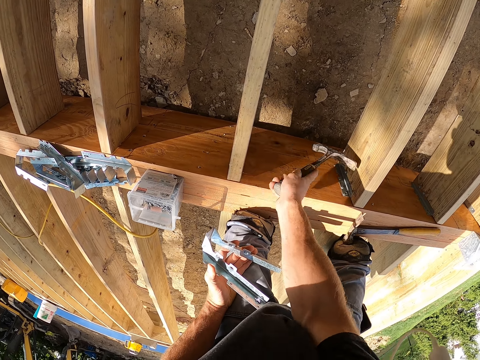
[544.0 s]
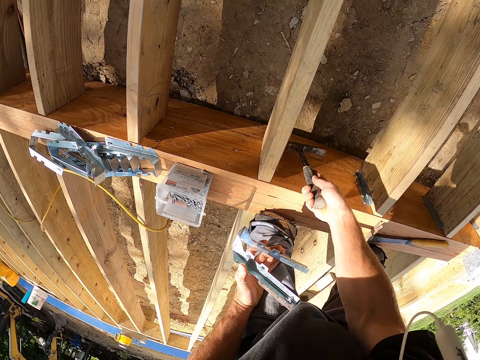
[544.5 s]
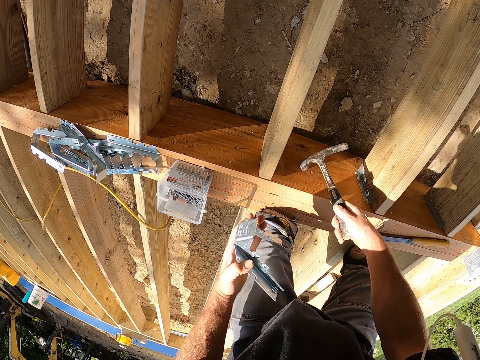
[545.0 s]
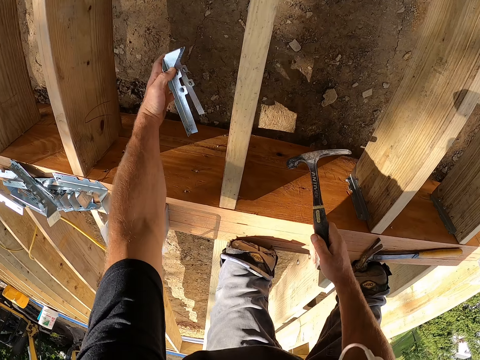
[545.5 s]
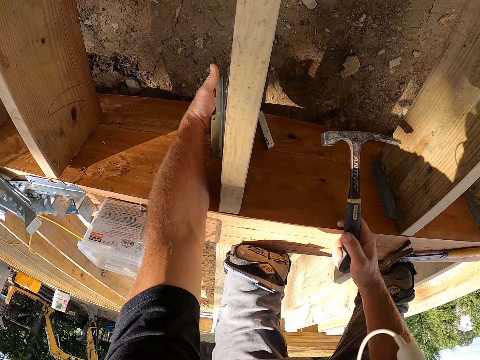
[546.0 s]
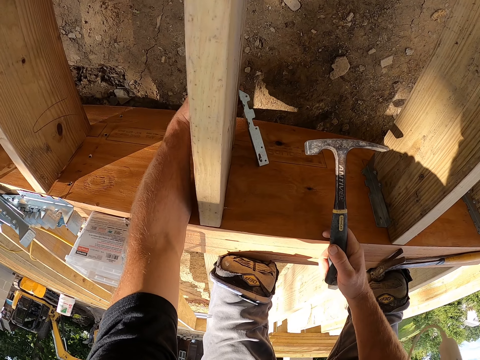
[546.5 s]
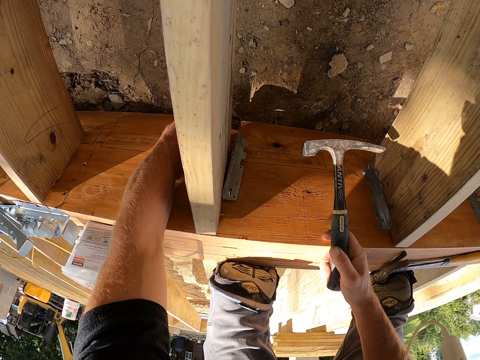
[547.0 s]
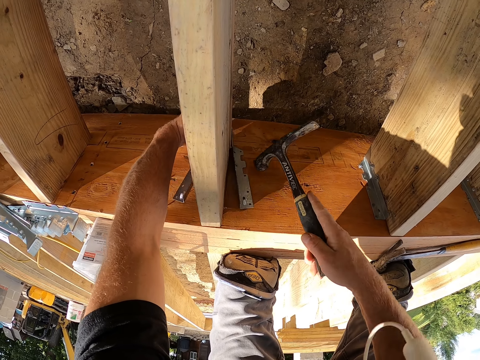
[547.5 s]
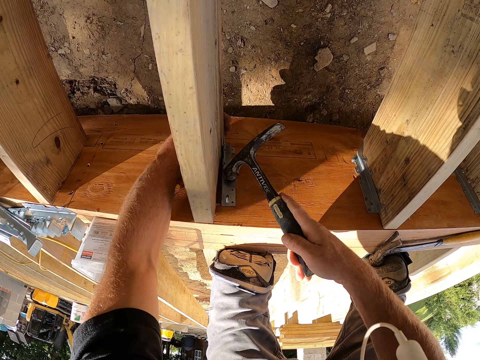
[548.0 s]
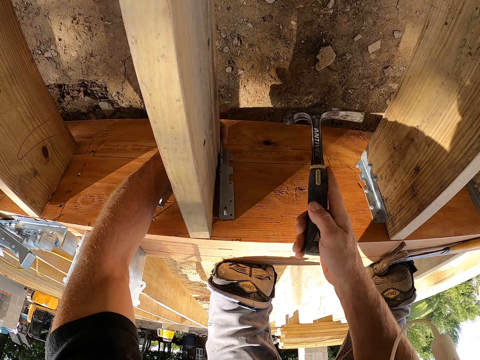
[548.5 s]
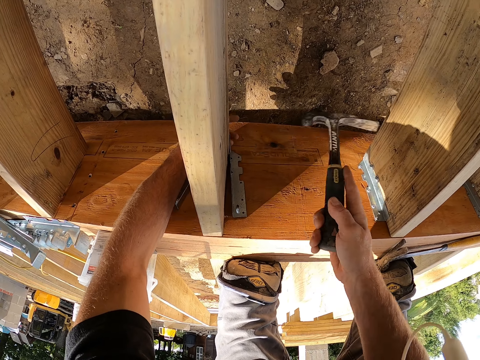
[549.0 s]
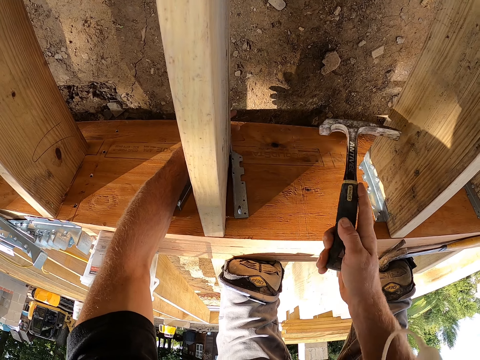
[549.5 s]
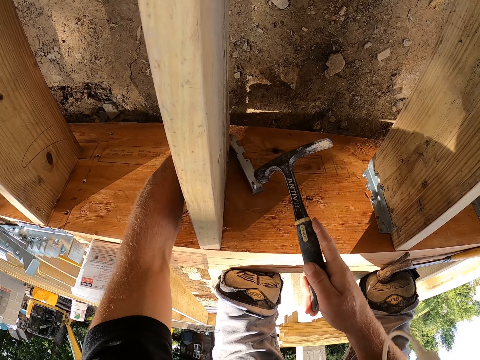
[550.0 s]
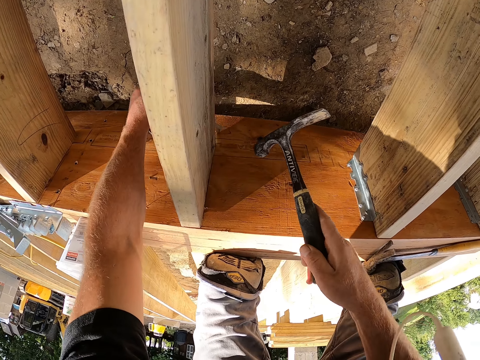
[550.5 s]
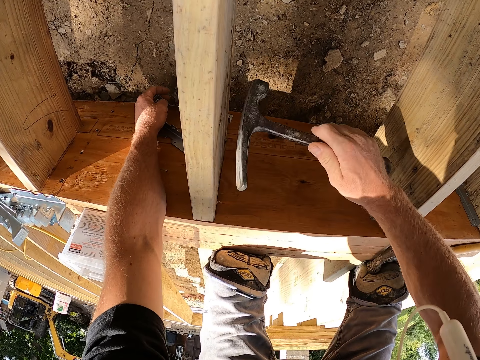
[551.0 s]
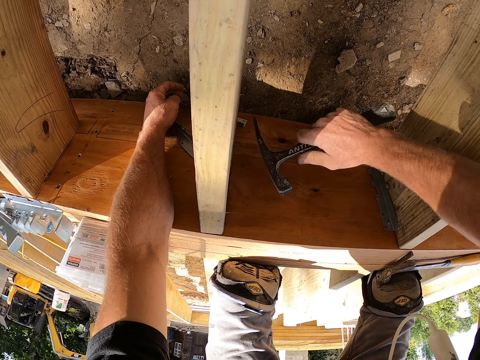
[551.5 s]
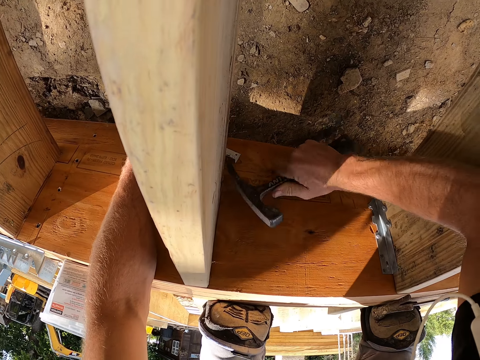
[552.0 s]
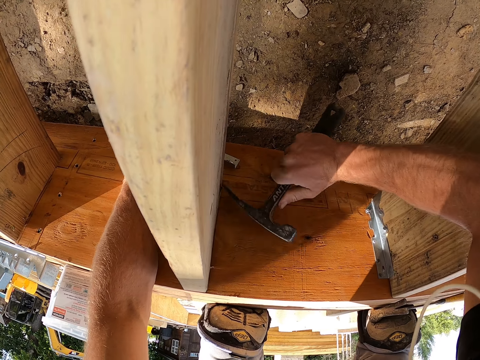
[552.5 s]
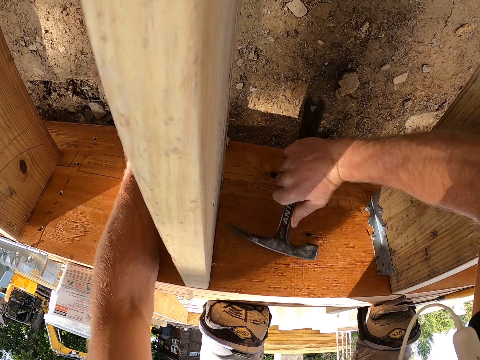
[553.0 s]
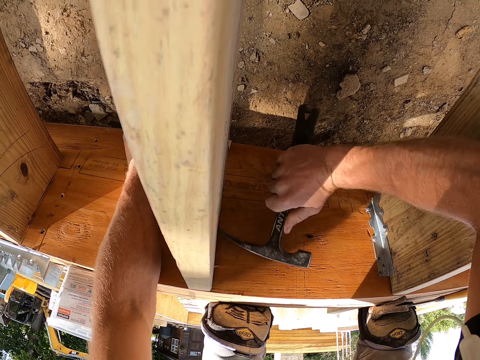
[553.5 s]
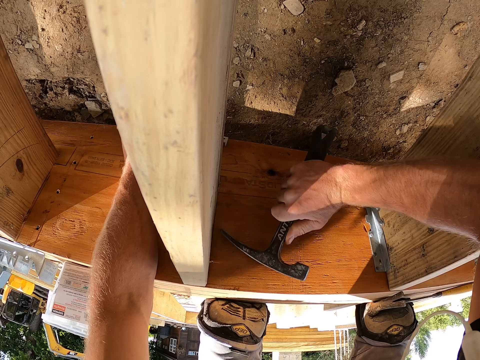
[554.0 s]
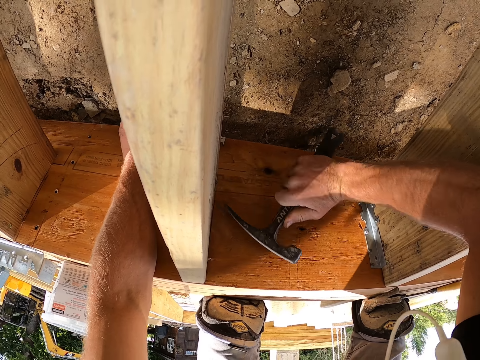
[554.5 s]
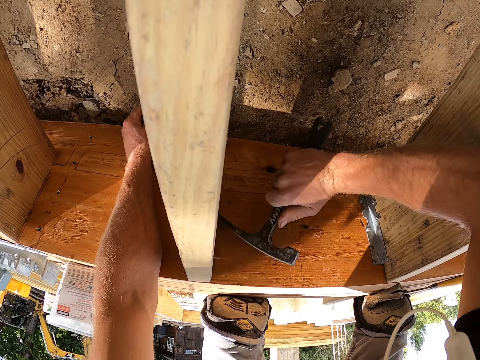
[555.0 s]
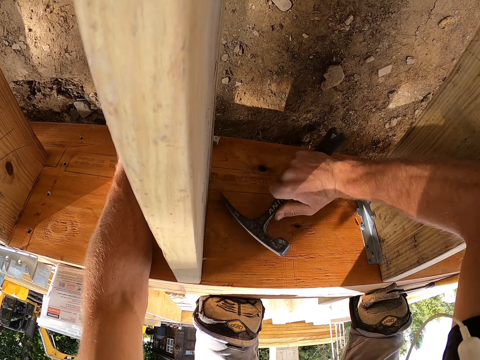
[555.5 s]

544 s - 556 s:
The camera wearer fits something on something. They fix the hinge on the timber. They strike a nail with a hammer. They hammer the hinge on the timber. They remove something. They strike the nail with the hammer.

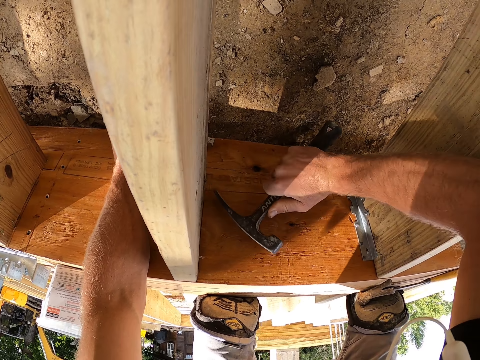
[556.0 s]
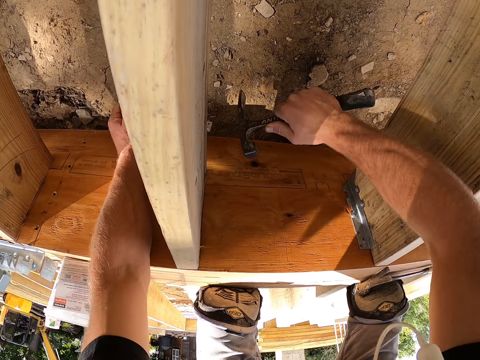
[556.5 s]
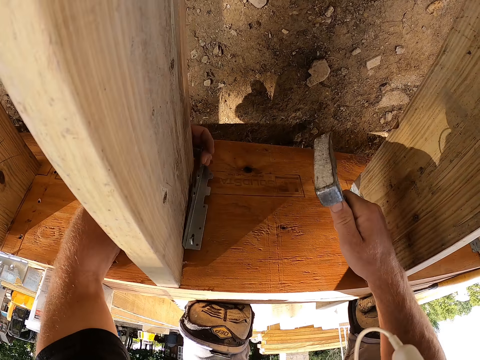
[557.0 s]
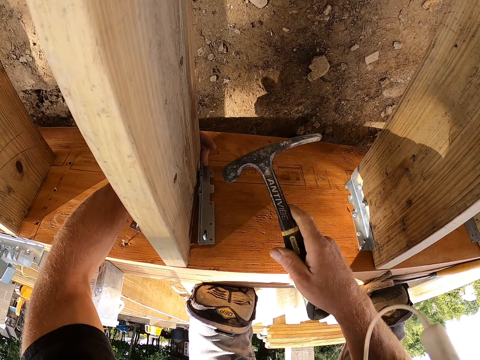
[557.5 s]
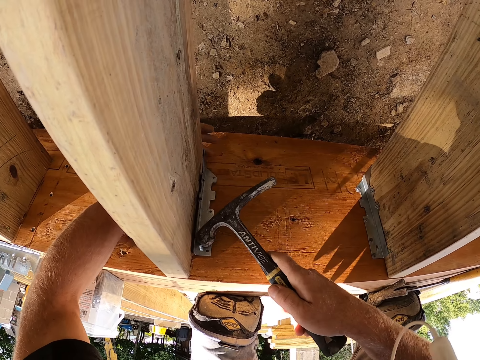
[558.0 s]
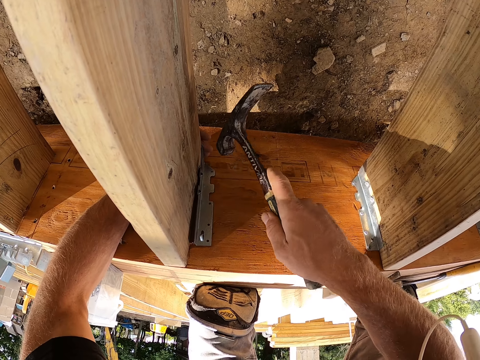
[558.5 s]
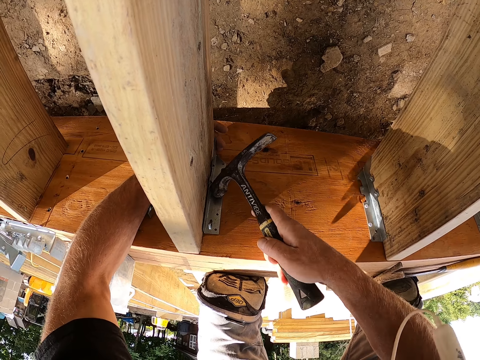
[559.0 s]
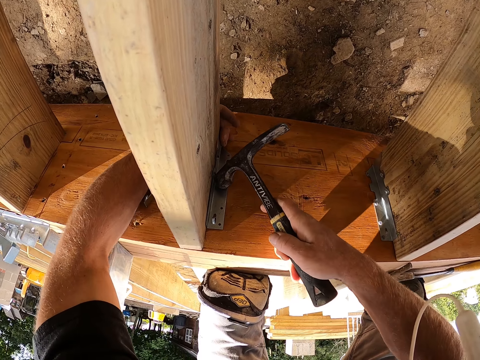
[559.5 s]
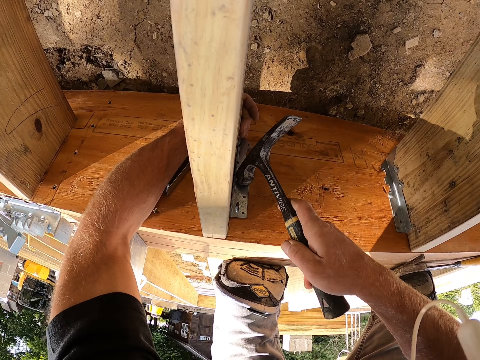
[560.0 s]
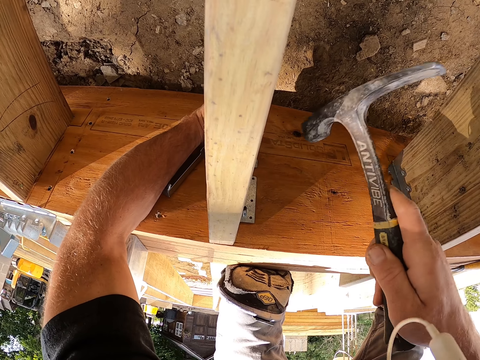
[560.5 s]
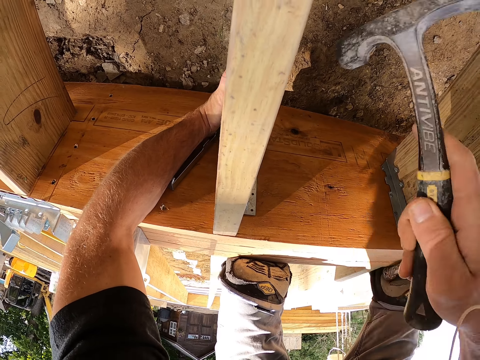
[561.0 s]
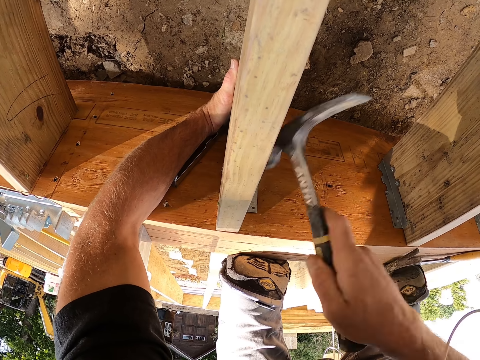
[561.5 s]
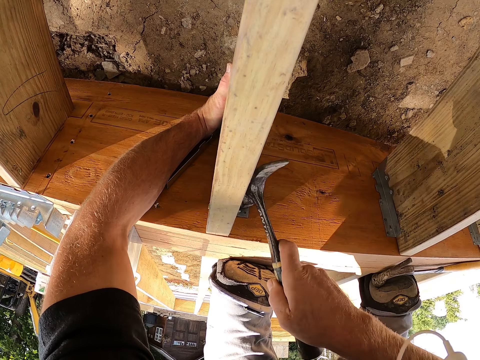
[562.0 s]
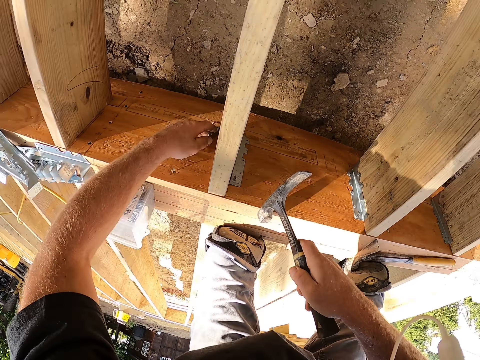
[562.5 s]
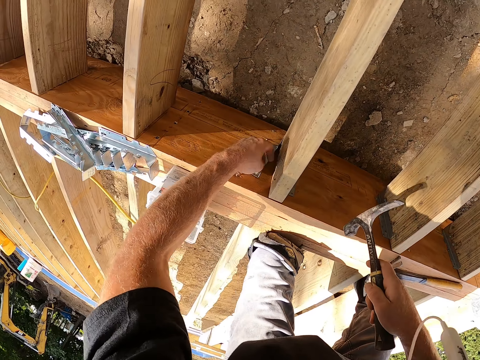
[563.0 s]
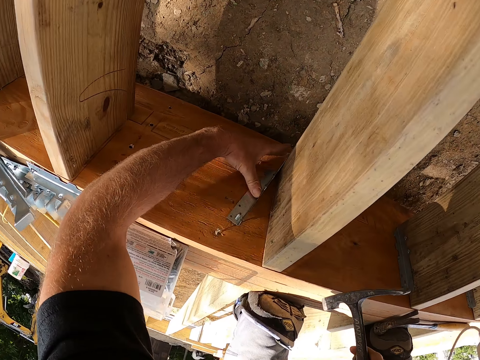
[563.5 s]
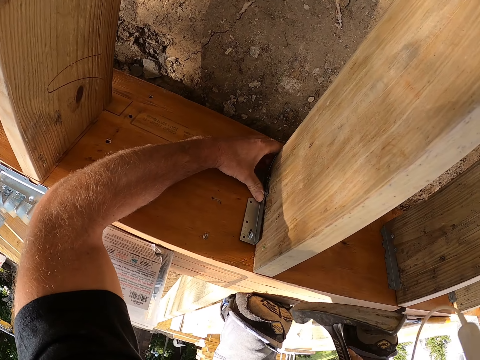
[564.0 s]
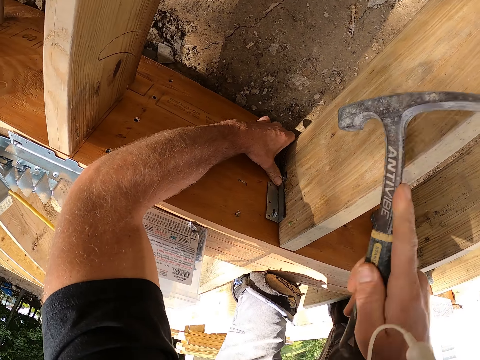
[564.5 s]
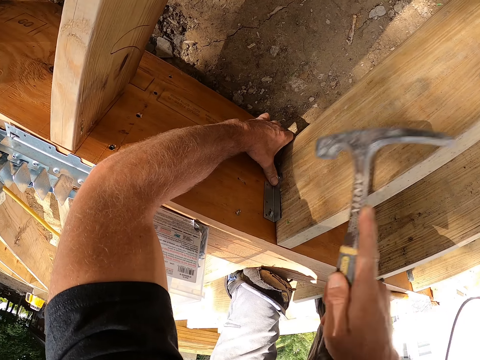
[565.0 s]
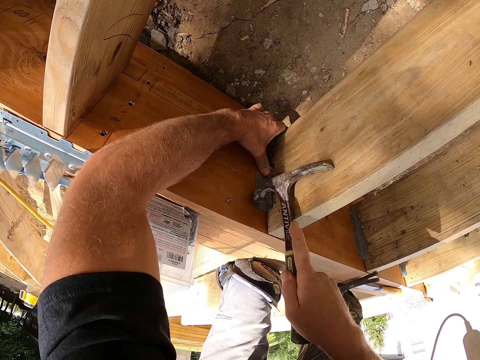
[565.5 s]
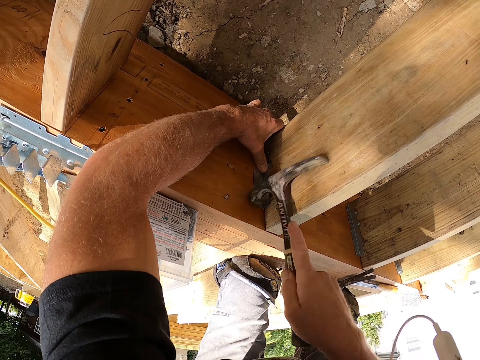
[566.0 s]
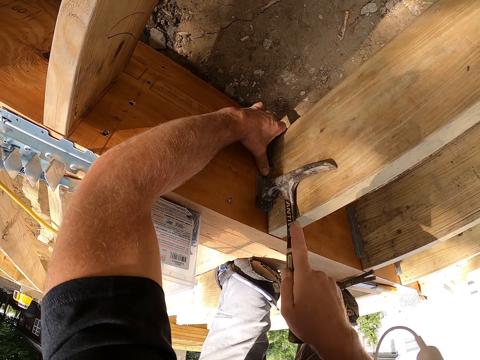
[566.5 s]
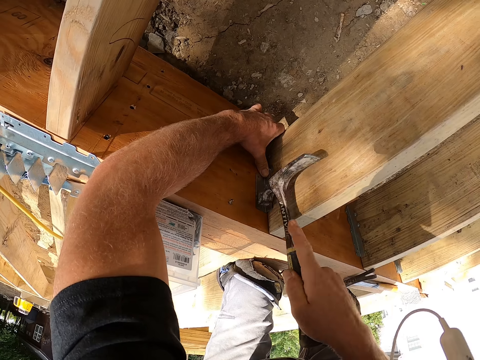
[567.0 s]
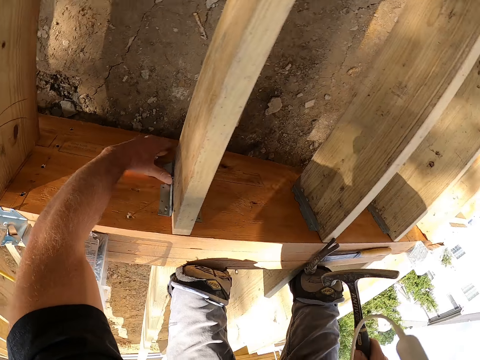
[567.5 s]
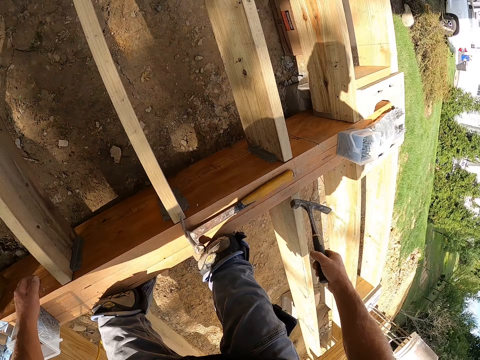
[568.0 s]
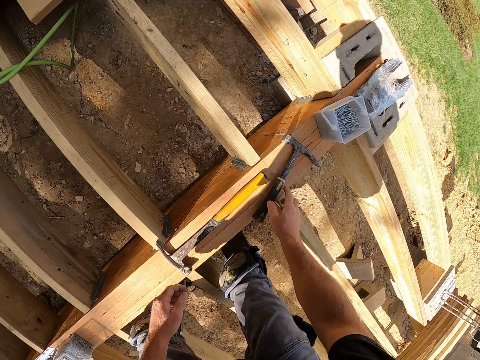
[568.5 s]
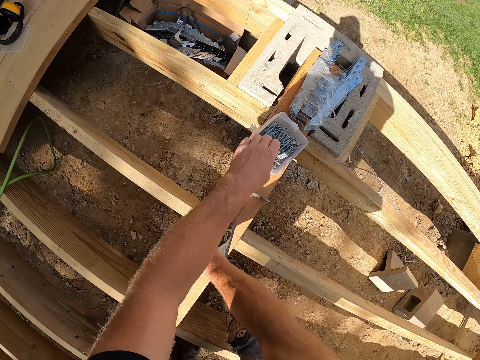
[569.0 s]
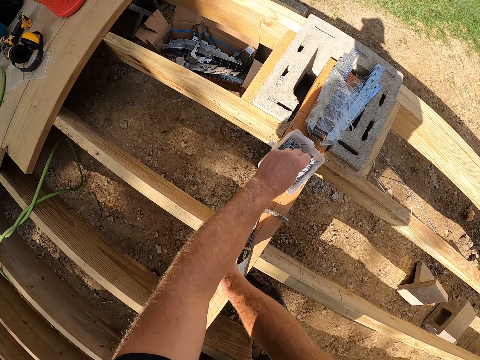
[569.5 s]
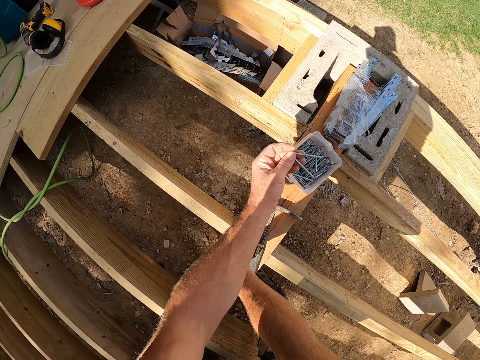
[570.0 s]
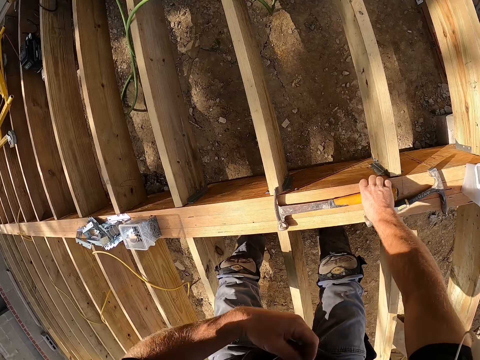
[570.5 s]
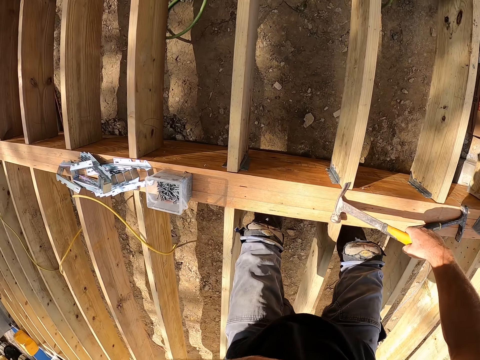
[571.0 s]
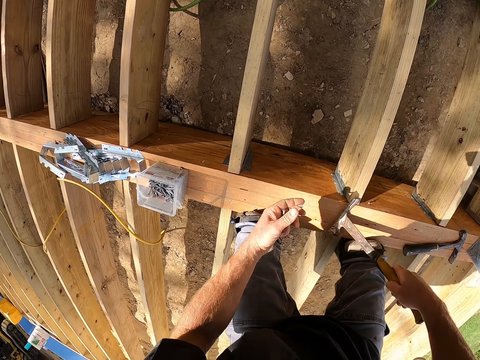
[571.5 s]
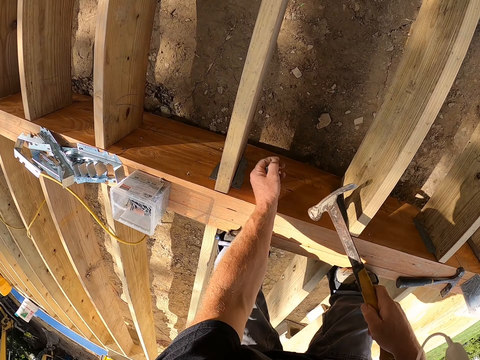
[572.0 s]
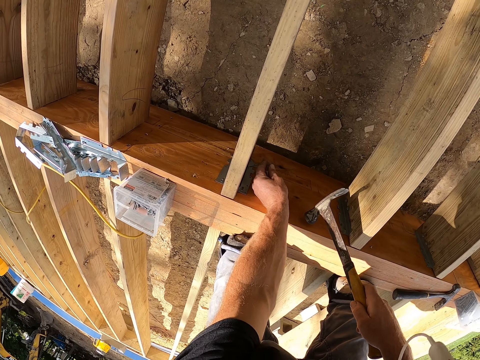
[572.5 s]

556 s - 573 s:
The camera wearer supports the wood plank with a support clip. He hammers the support clip with a claw hammer. He holds the wood plank. He pulls the claw hammer off the support clip and pulls his hand off the wood plank. He holds the support clip. He hammers the support clip with the claw hammer. He pulls the claw hammer off the support clip. He pulls his hand off the support clip. He puts the claw hammer on the wood plank. He picks up nails from a container. He picks up the claw hammer.
